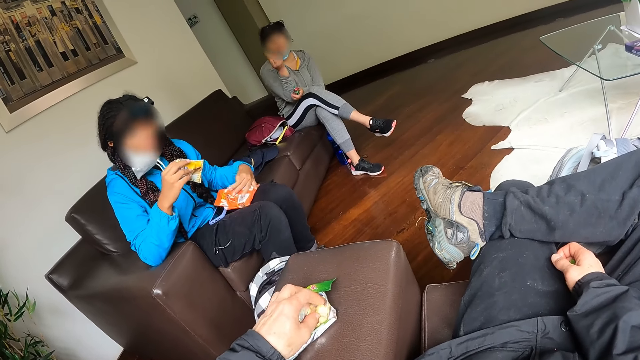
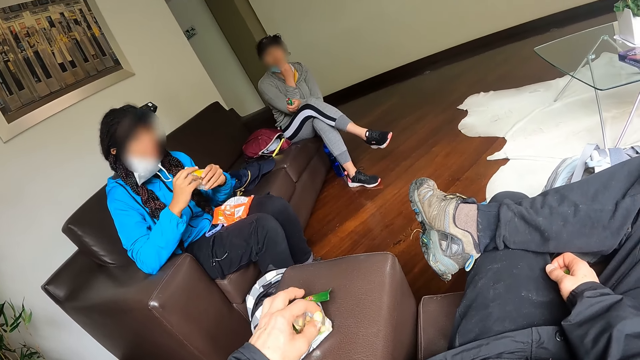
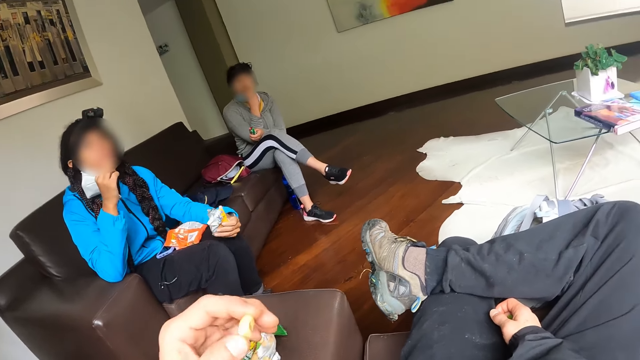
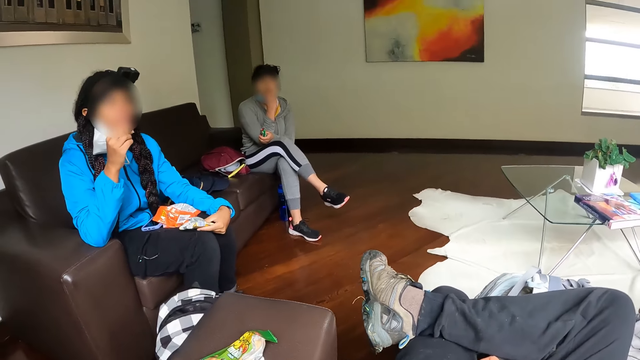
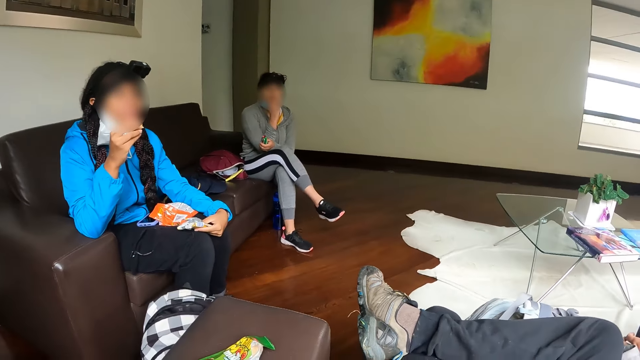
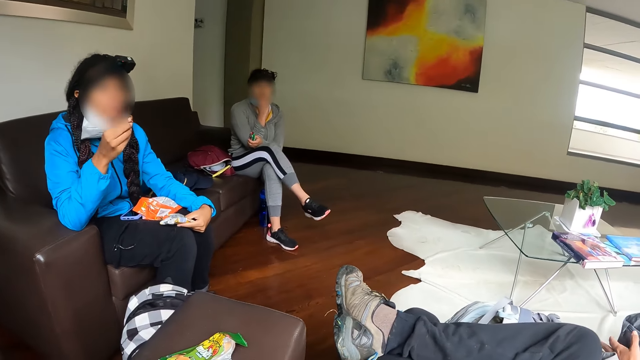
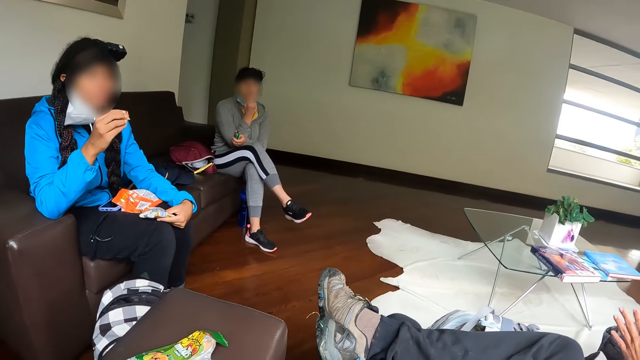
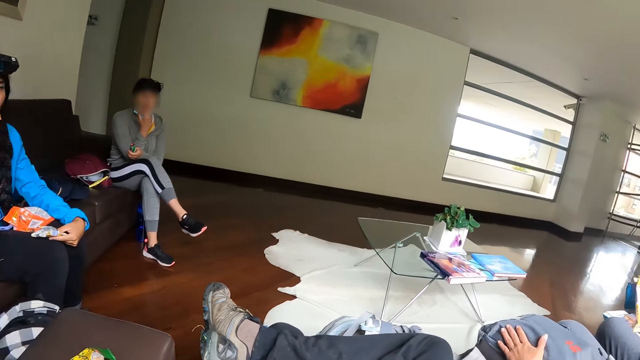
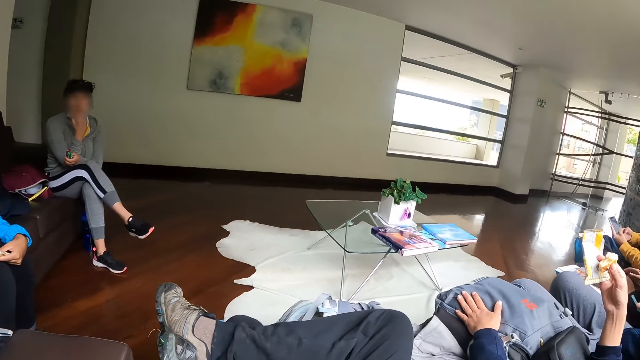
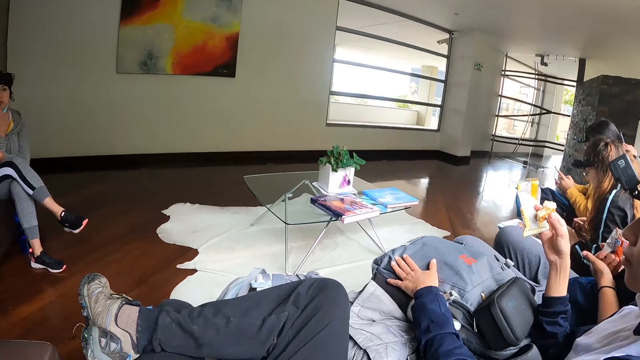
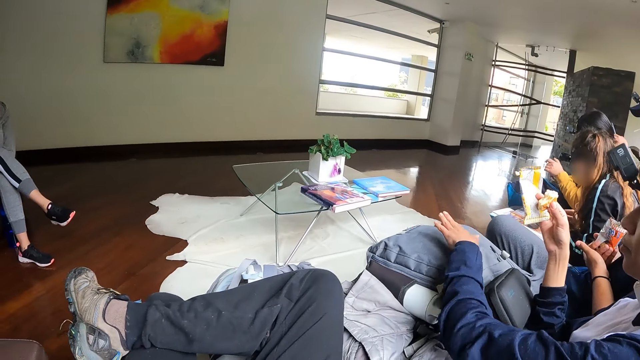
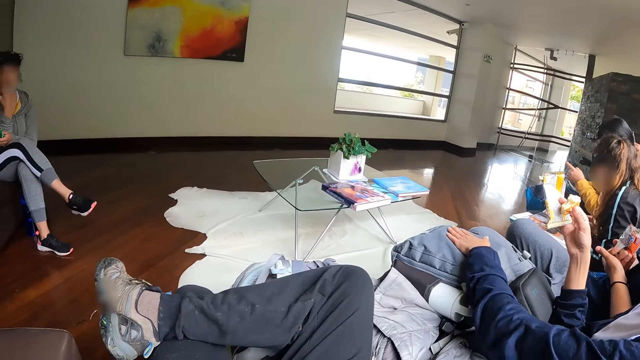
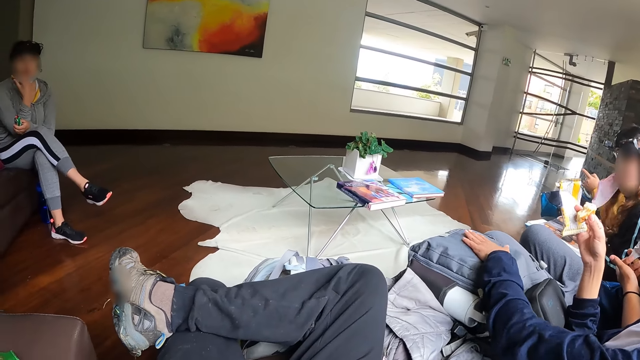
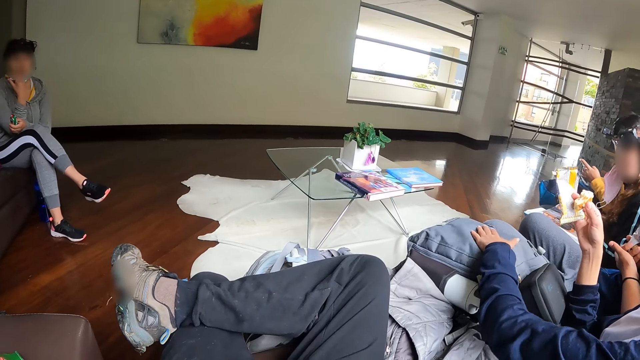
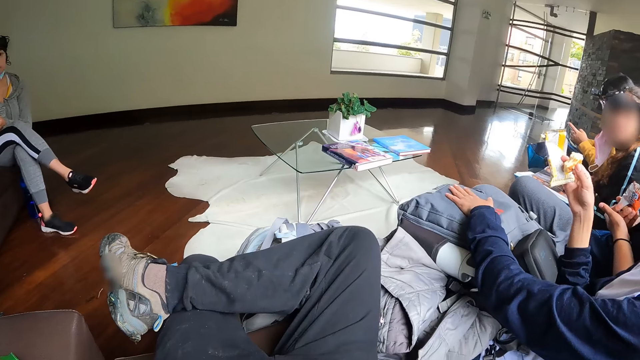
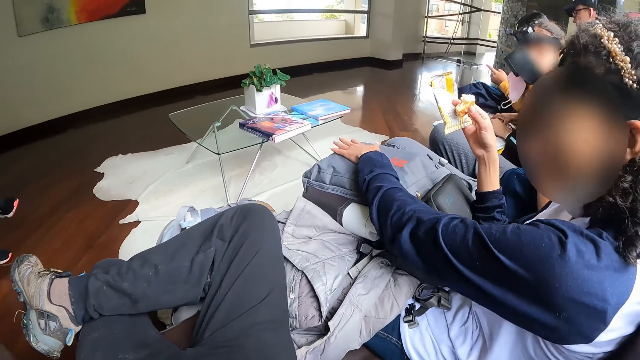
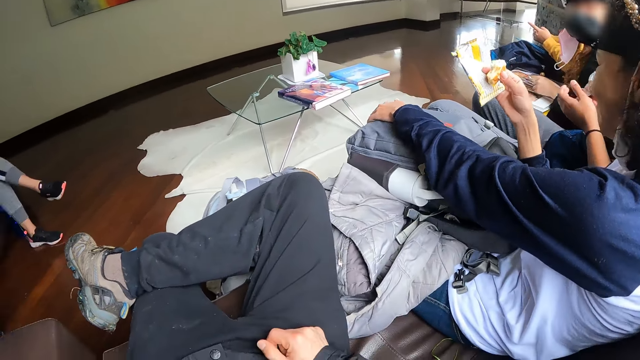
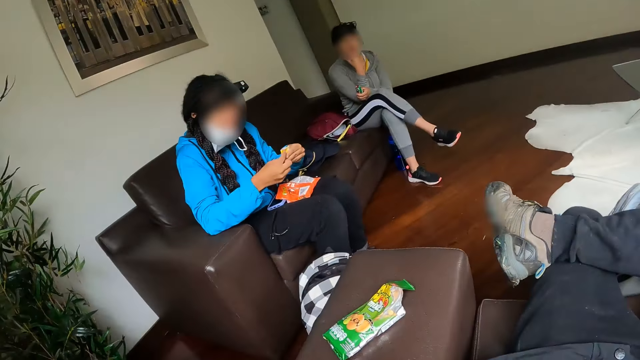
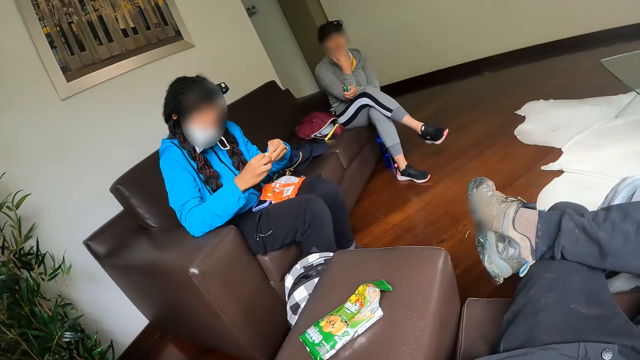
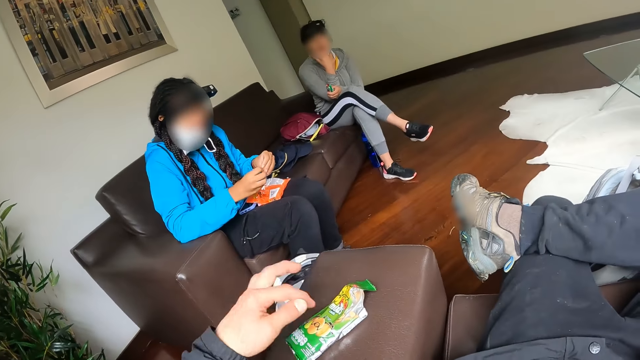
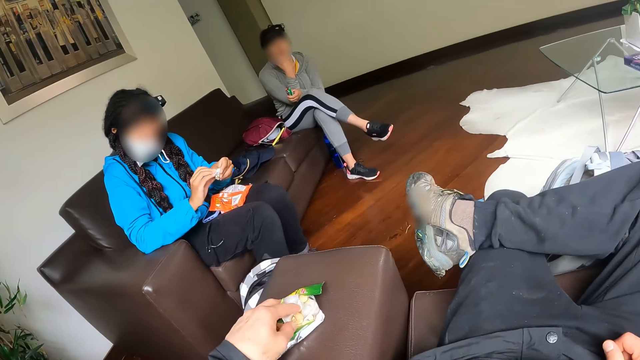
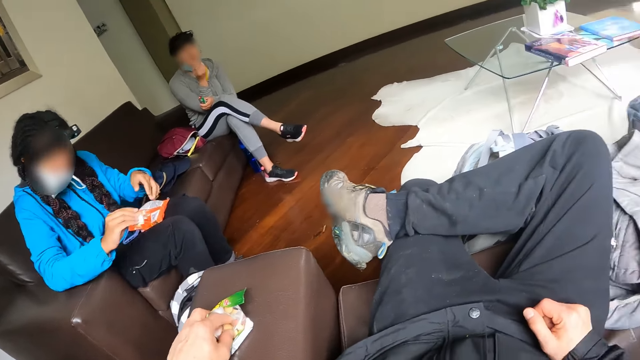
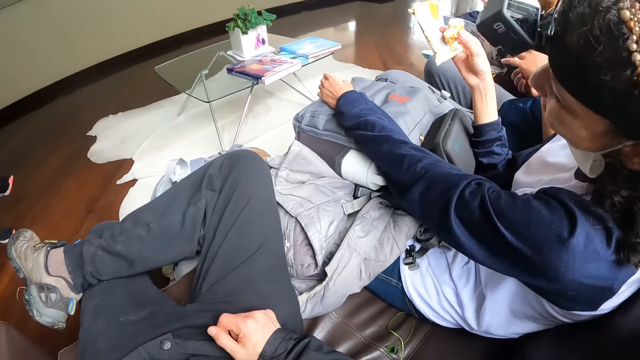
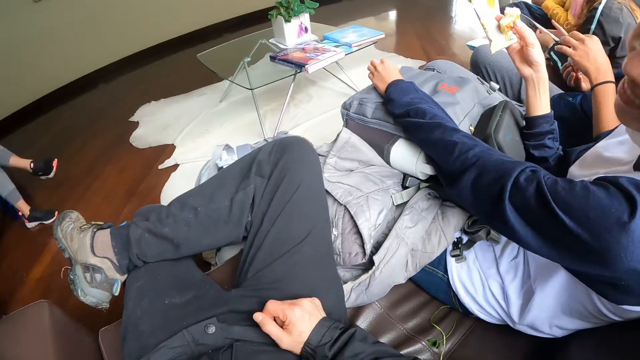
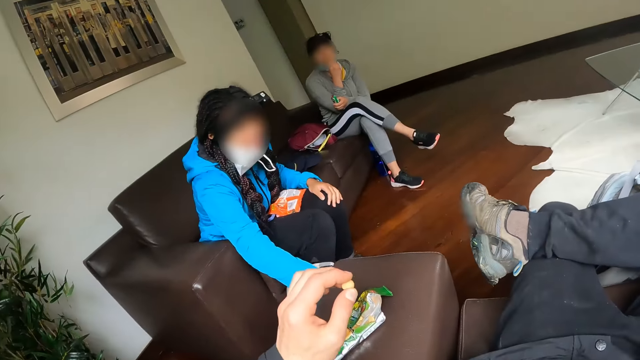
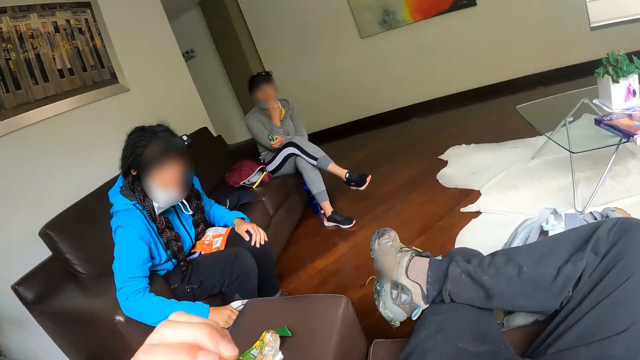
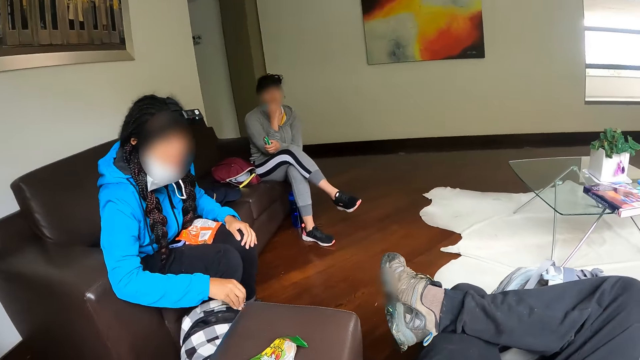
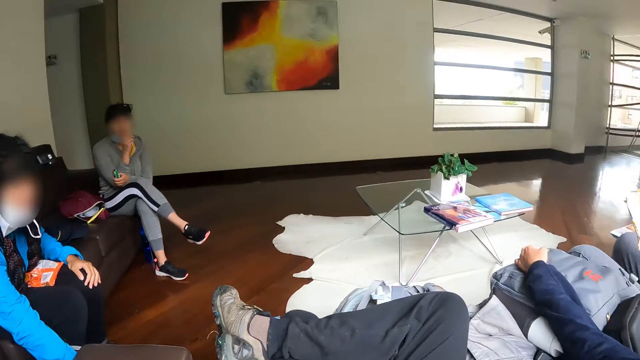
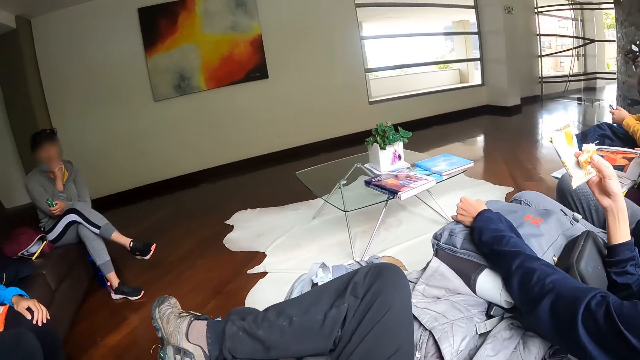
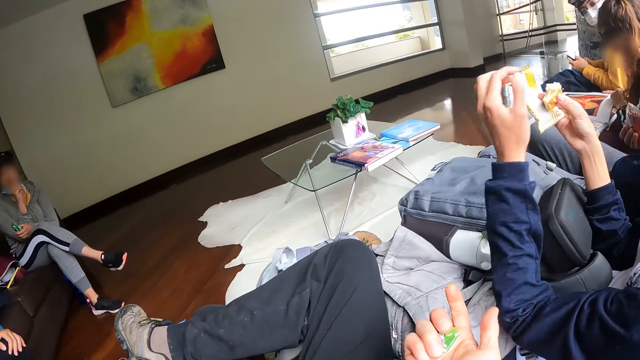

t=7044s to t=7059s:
The camera wearer eats the snack with his left hand. A woman holds the pack with her left hand. She eats a snack with her right hand. A person eats a snack. Another person eats a snack. The woman holds the pack with both hands. The camera wearer takes a snack from the pack on a chair with his left hand. The woman nods her head while eating. She drops the pack on the floor with her right hand. Another woman on the chair interacts with the camera wearer. The first woman puts her hand in the bag. The camera wearer eats the snack with his left hand.

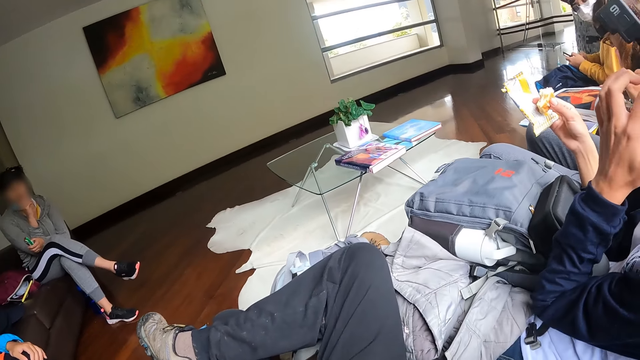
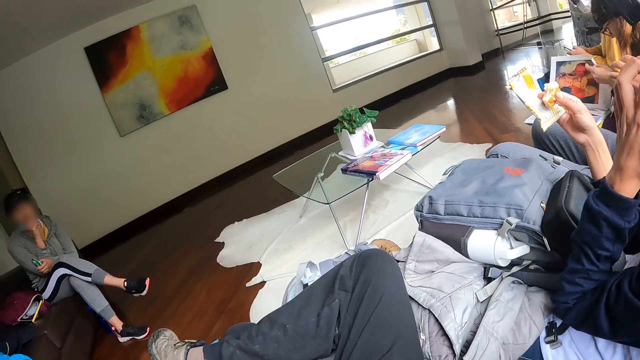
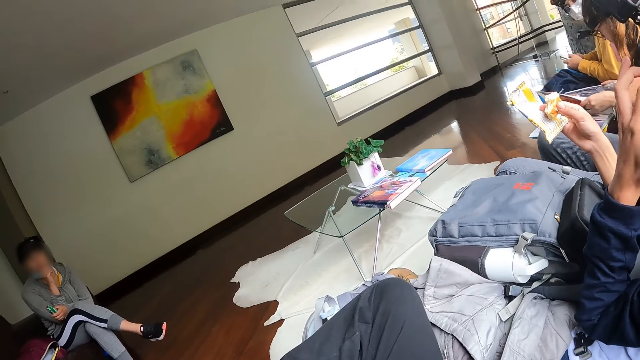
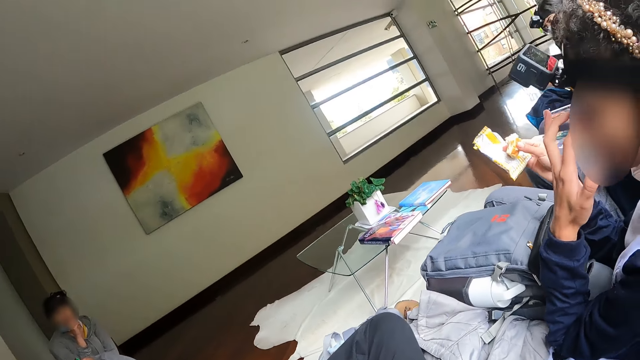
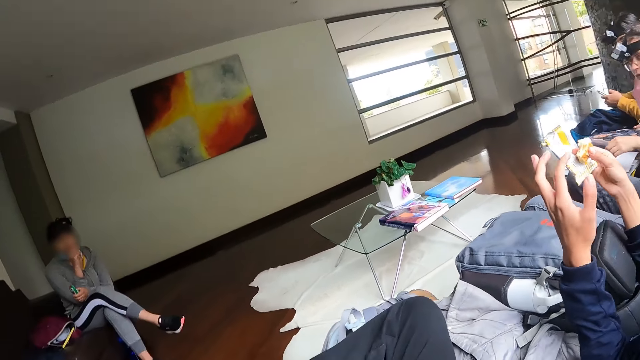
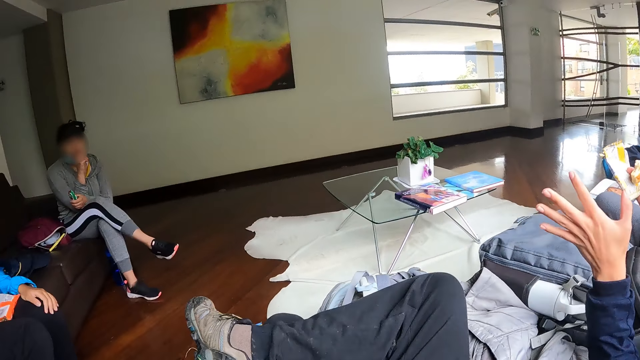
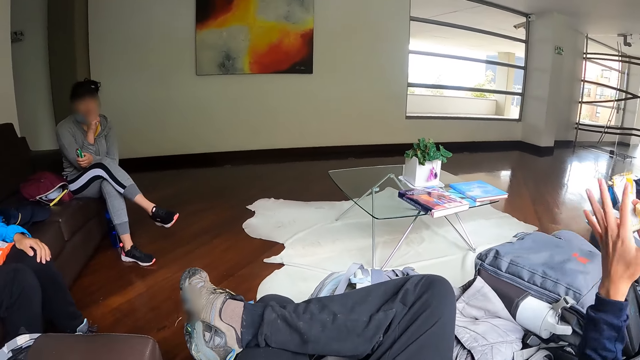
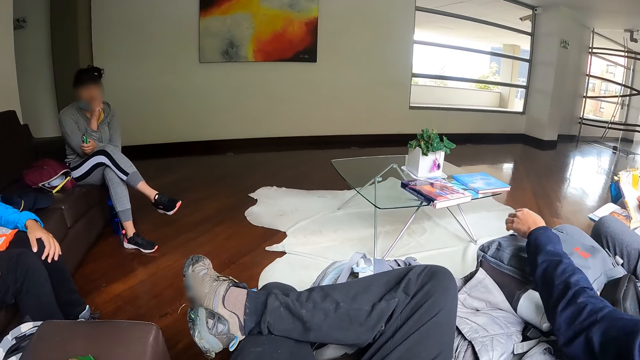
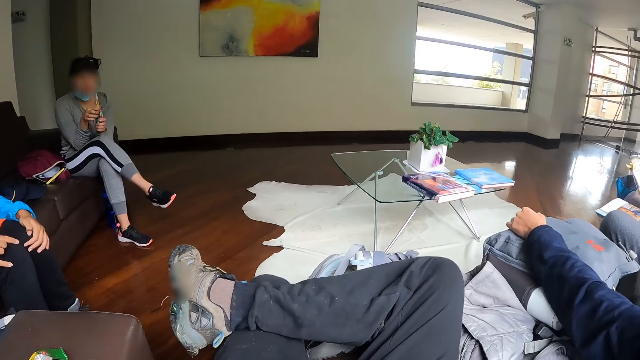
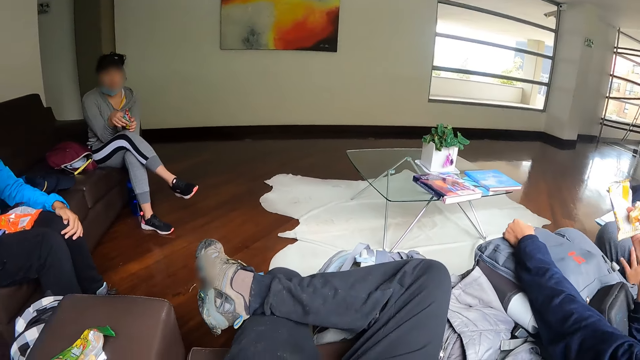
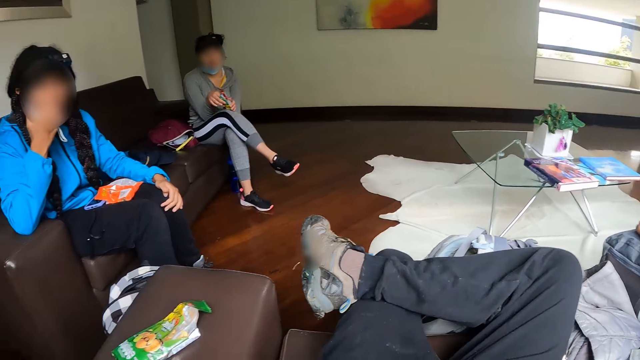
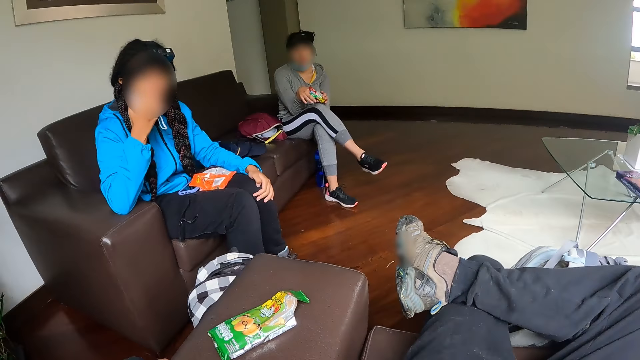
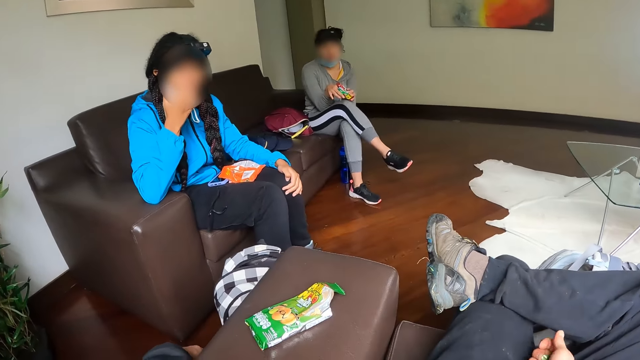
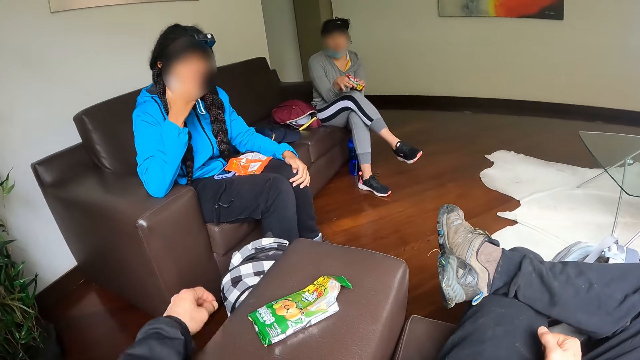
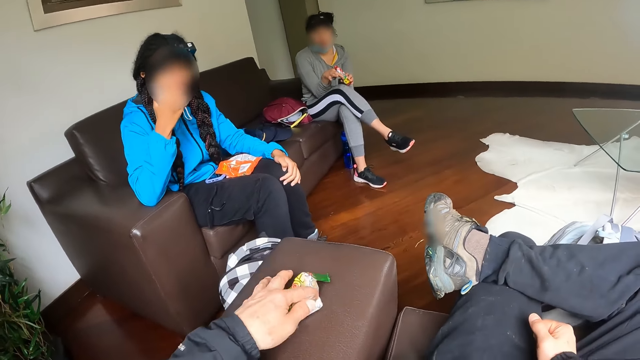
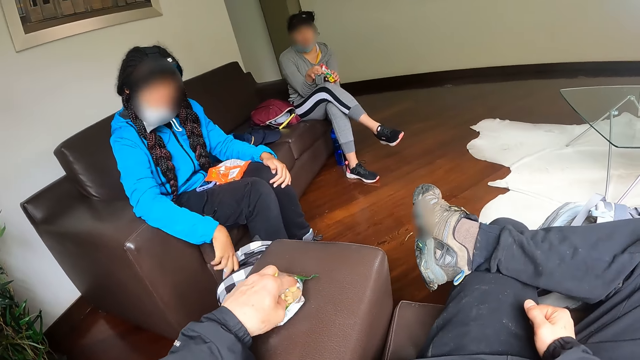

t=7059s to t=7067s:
A person talks while eating. The camera wearer continues to eat. He takes a snack from the pack with his left hand. A woman takes a snack from the pack in her left hand with her right hand. Another woman puts her right hand into a bag on the floor in the room.
